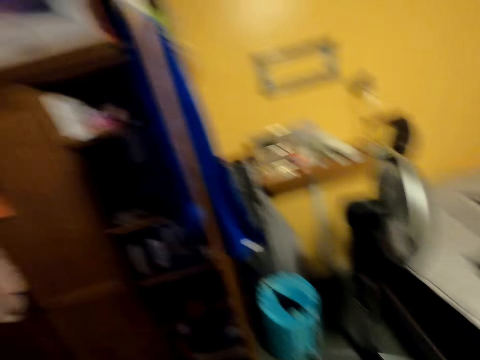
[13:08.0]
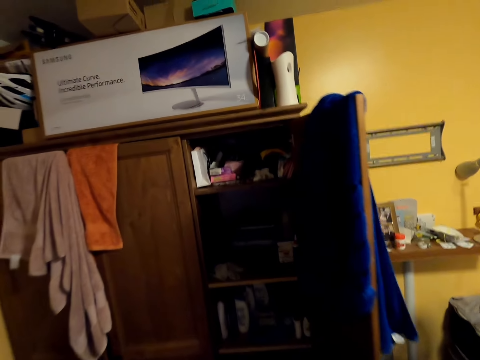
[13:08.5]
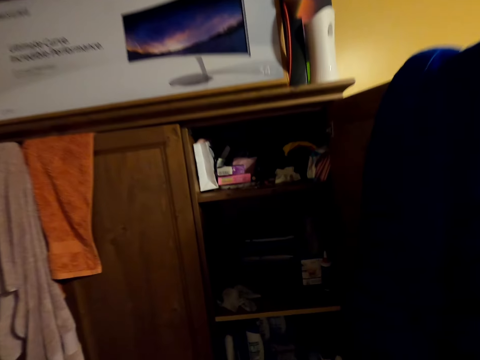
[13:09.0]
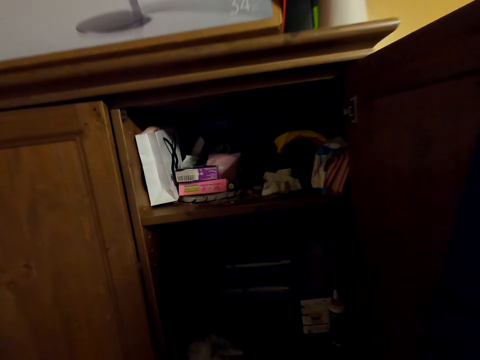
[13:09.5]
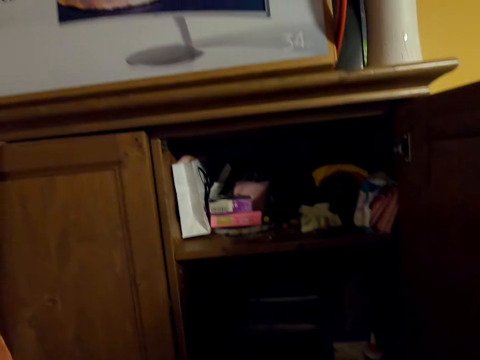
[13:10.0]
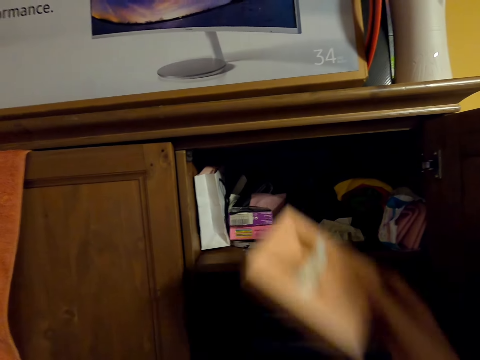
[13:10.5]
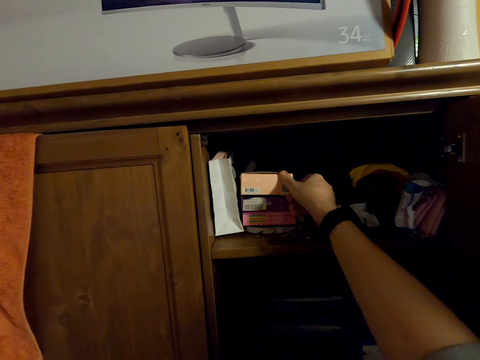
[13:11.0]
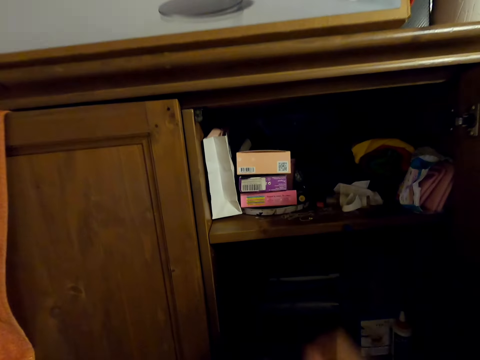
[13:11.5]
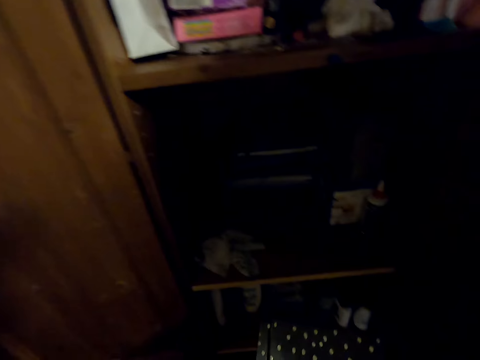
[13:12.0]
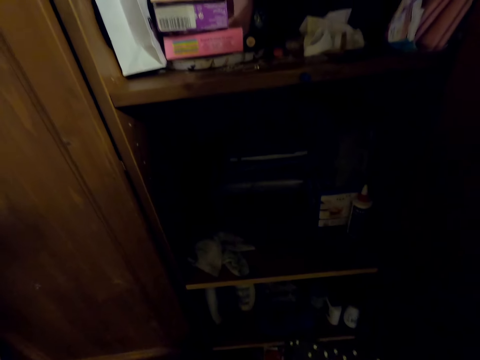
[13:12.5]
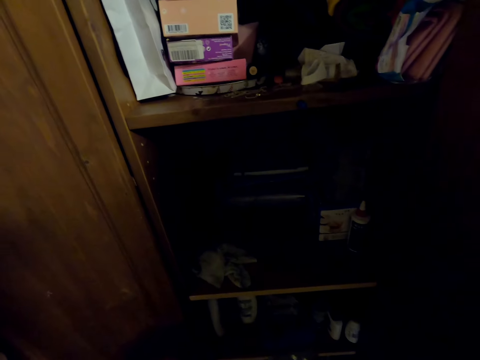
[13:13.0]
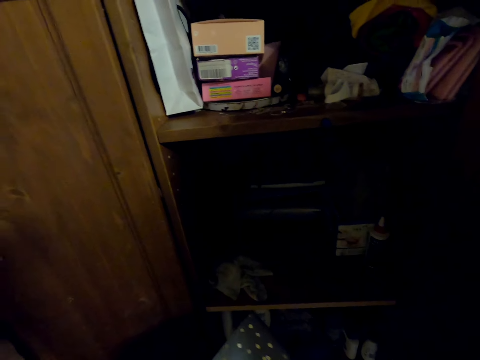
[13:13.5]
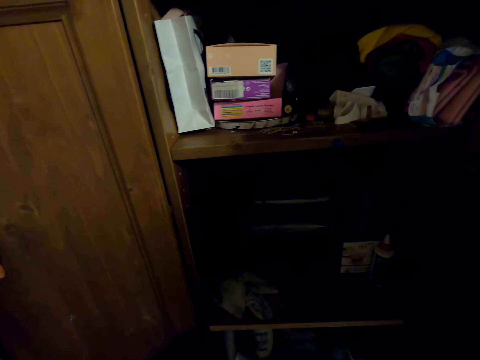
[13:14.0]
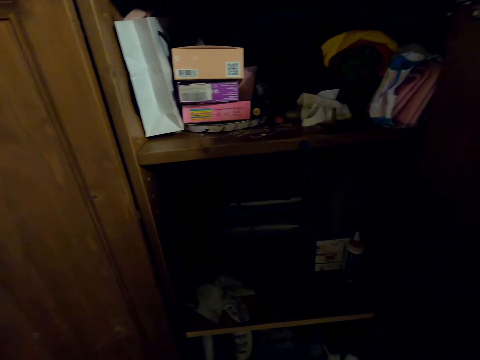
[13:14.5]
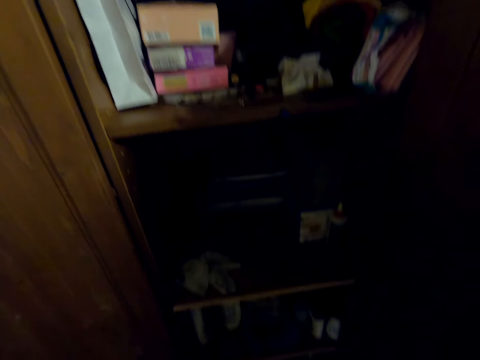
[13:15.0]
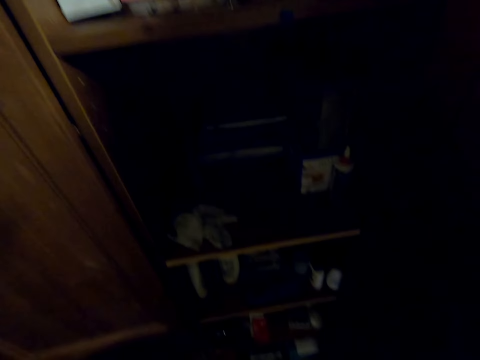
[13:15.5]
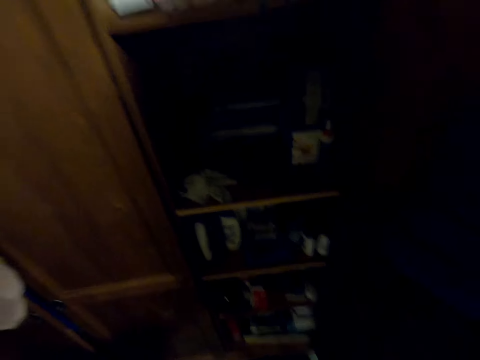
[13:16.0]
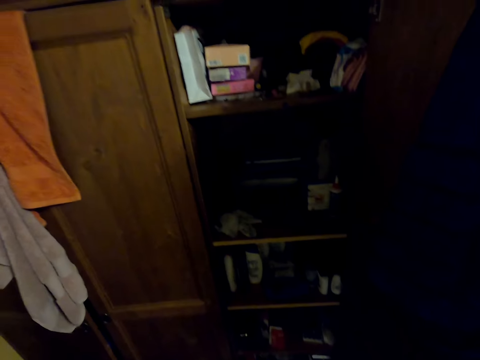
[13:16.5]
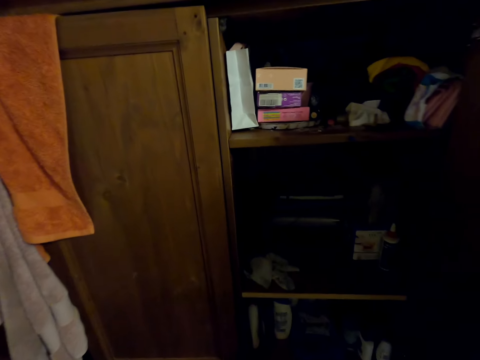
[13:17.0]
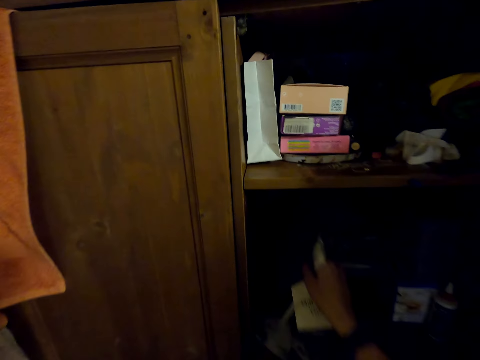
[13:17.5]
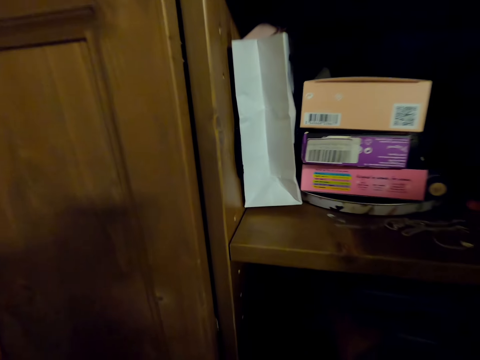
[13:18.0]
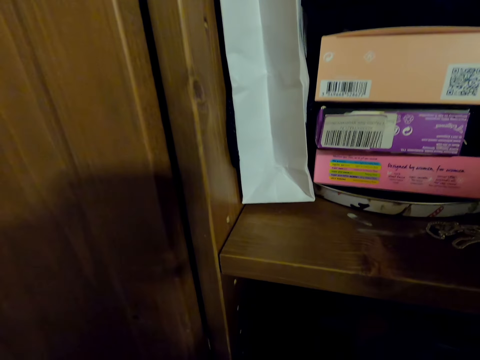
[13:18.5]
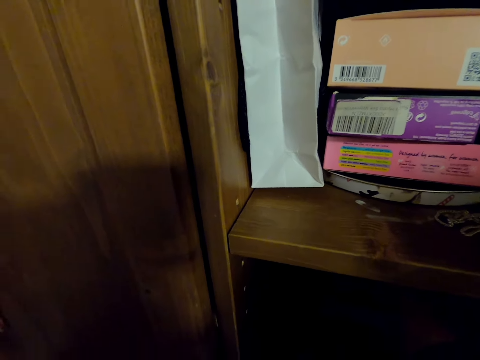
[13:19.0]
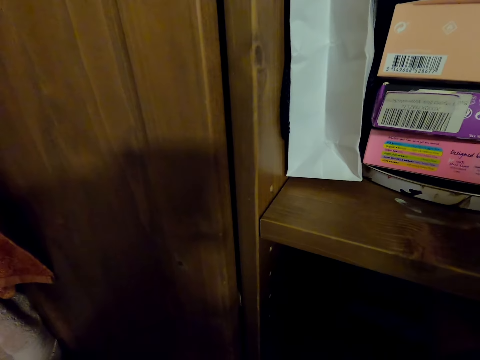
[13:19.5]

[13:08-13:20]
The camera wearer moves paper. They put the bag in the cupboard. They put a box on a shelf.

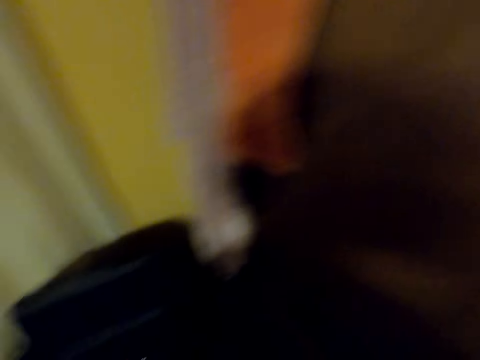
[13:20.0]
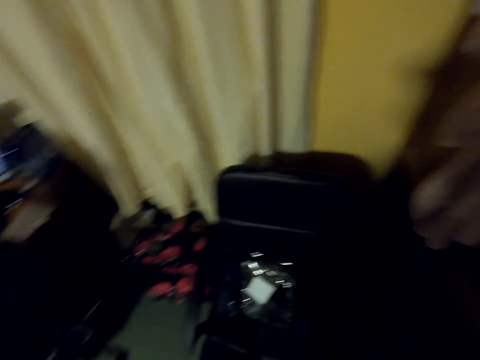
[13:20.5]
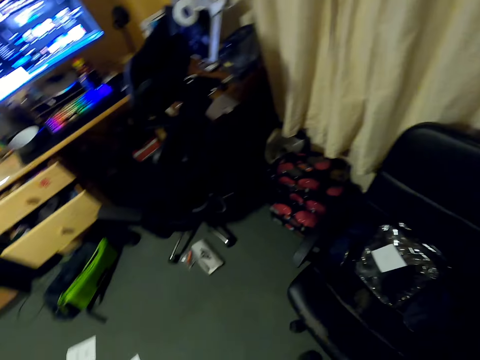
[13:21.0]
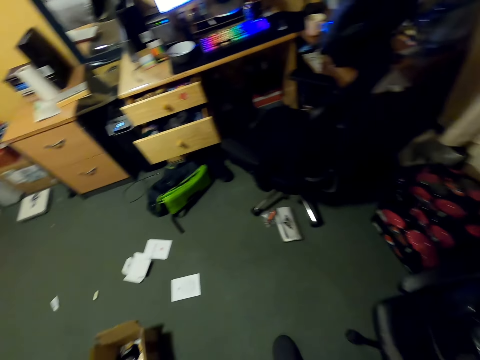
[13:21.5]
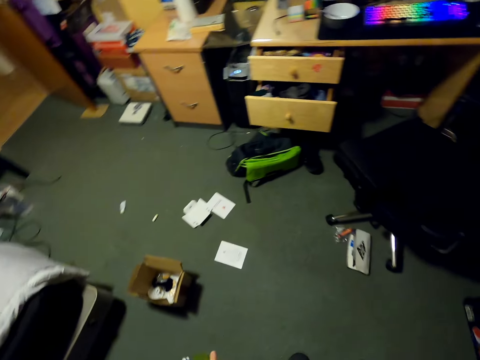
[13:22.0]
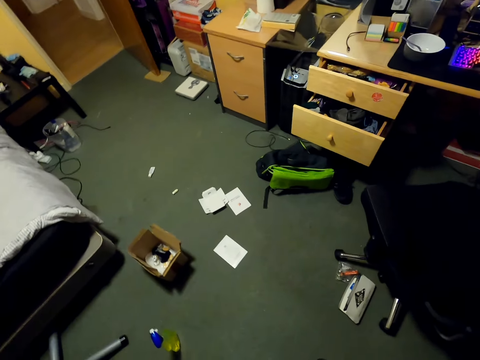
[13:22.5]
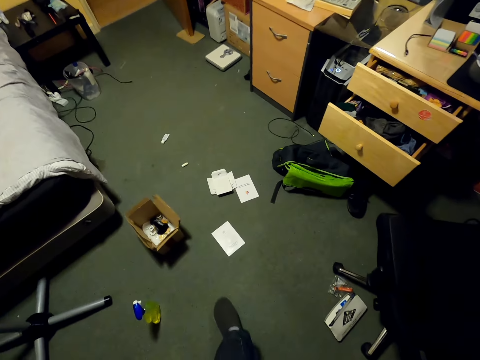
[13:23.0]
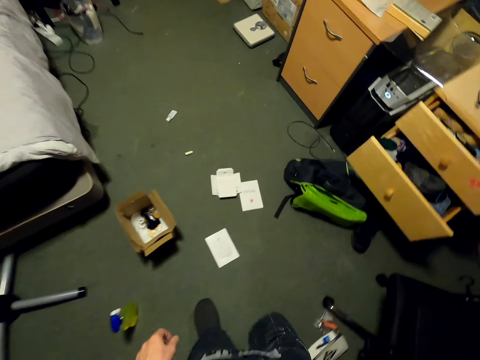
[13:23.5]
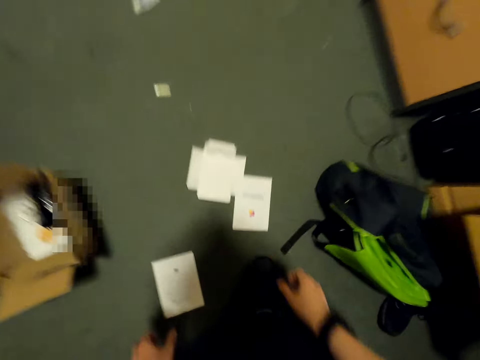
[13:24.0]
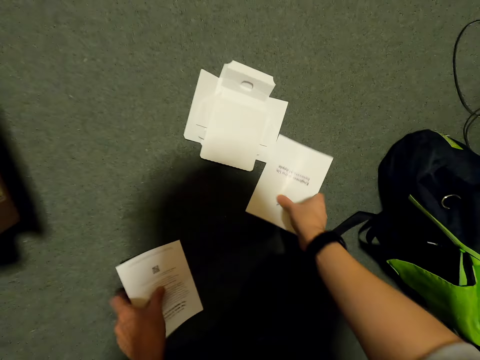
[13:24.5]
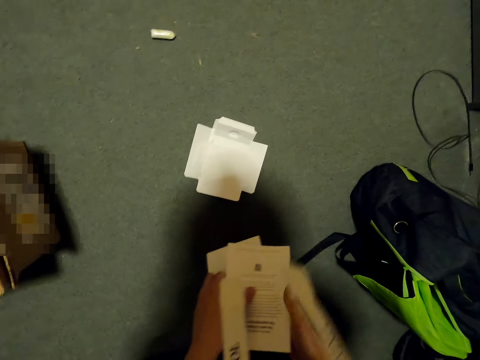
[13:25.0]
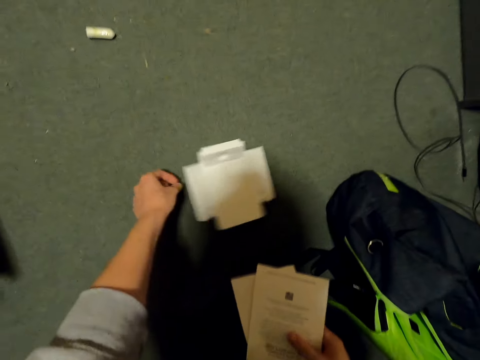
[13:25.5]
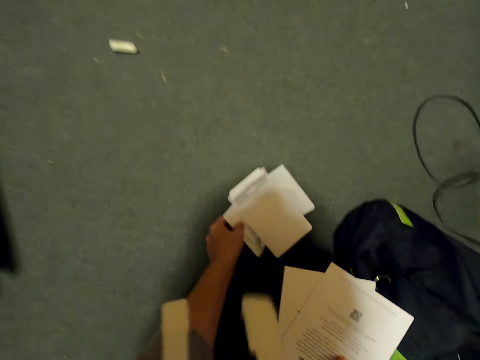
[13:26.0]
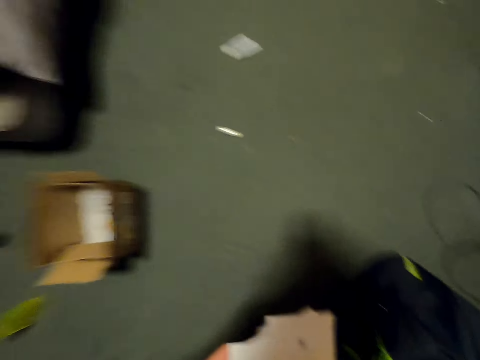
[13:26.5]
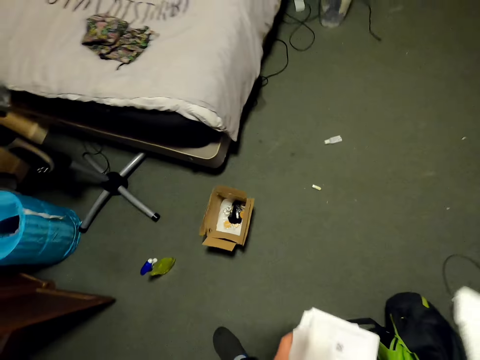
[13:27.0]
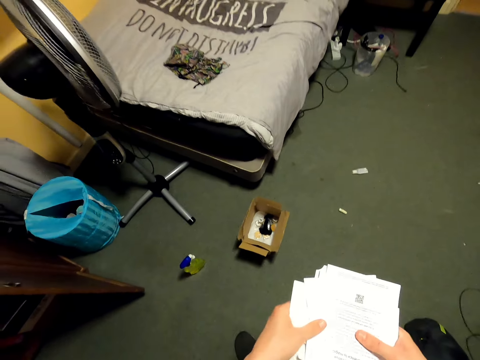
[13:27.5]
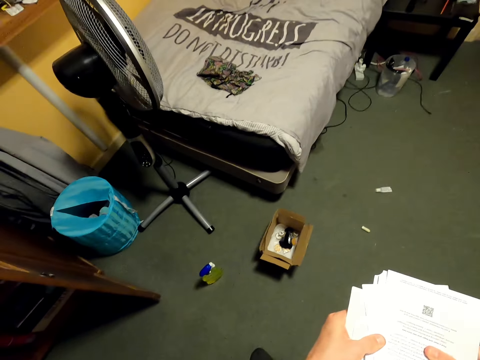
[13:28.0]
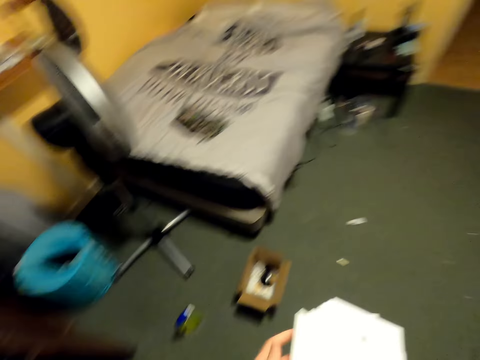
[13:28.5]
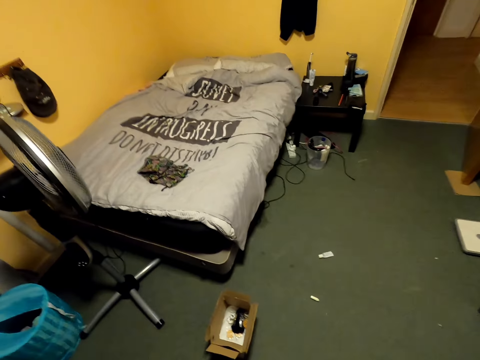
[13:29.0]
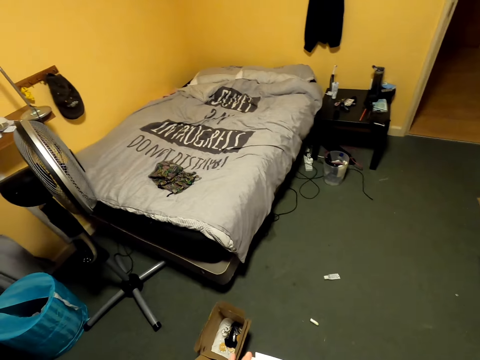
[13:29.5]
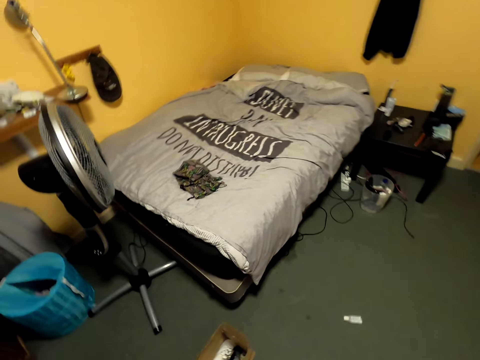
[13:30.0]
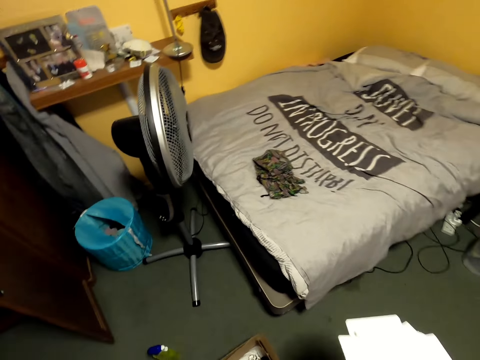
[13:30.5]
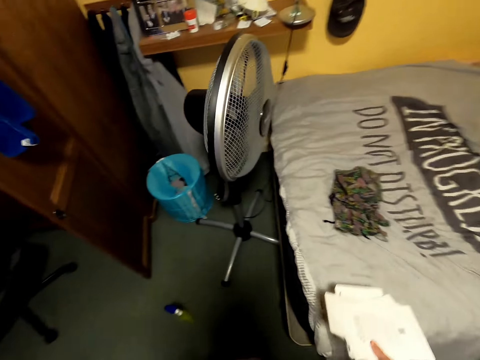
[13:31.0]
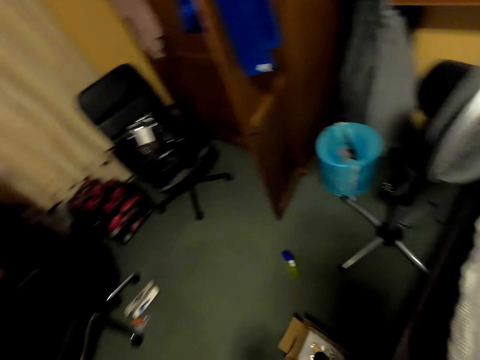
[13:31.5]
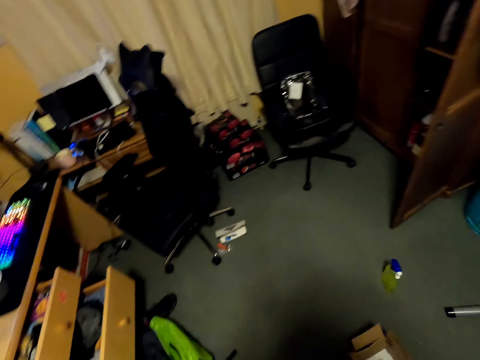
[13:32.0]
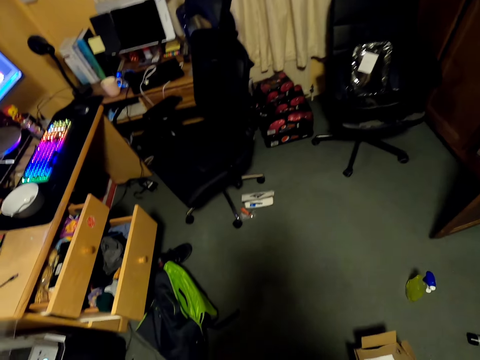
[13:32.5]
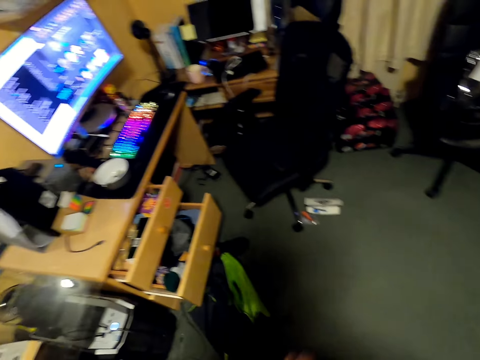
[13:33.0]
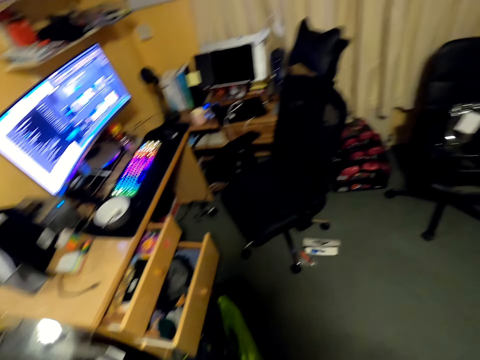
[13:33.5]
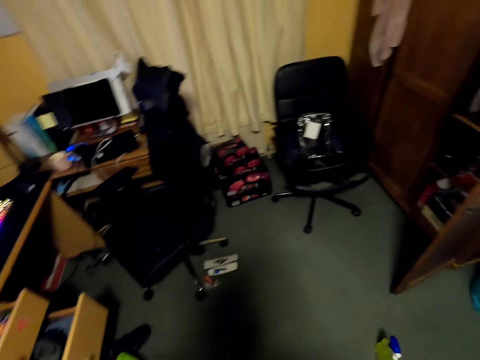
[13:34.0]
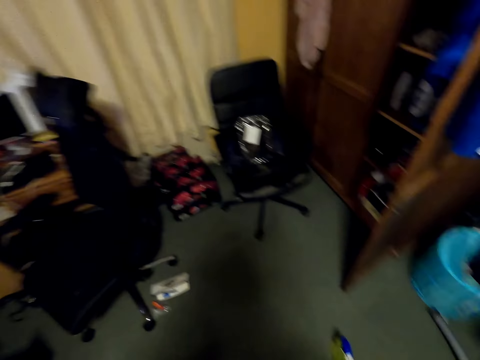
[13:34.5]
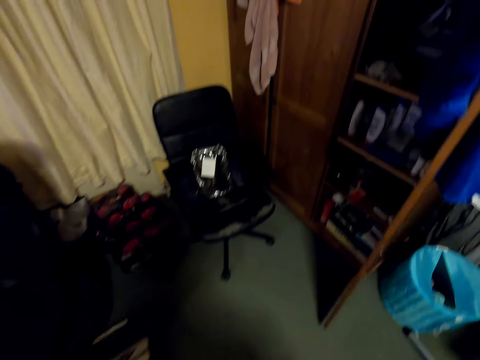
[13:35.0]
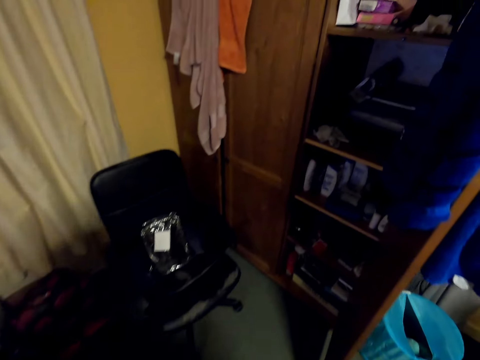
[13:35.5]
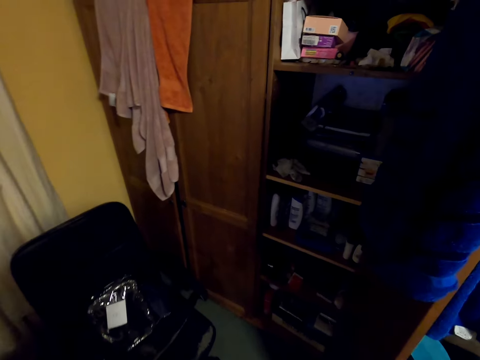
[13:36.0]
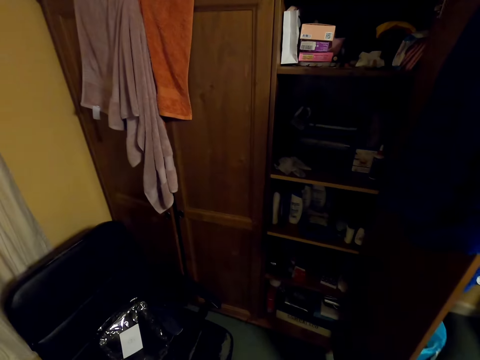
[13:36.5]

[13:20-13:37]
The camera wearer turns around the room. They pick up papers from the floor. They place the papers on the bed. They turn around the room.
